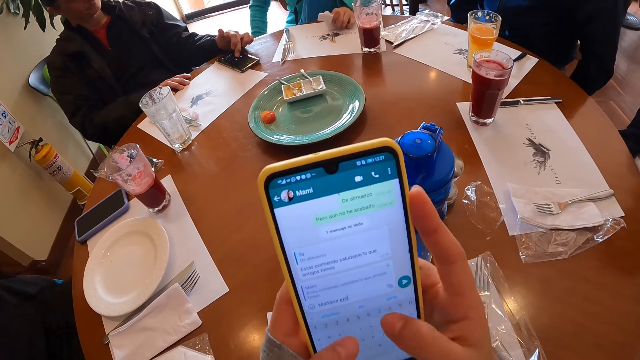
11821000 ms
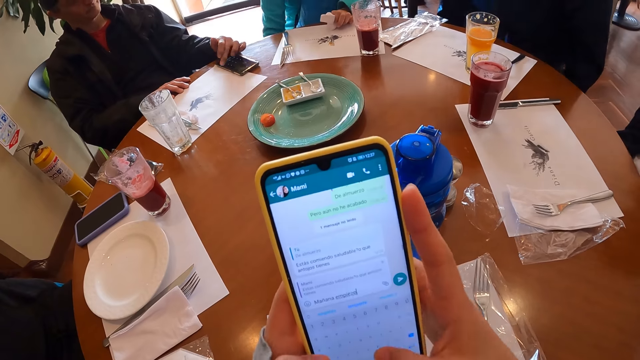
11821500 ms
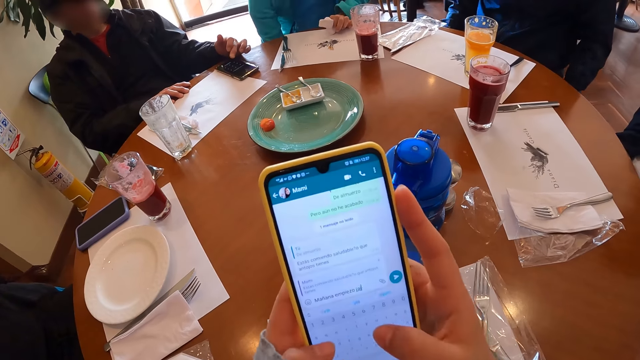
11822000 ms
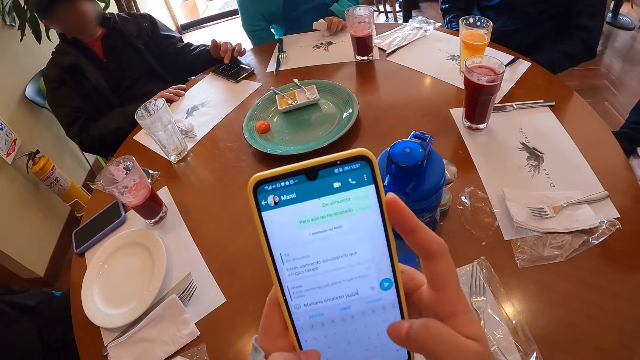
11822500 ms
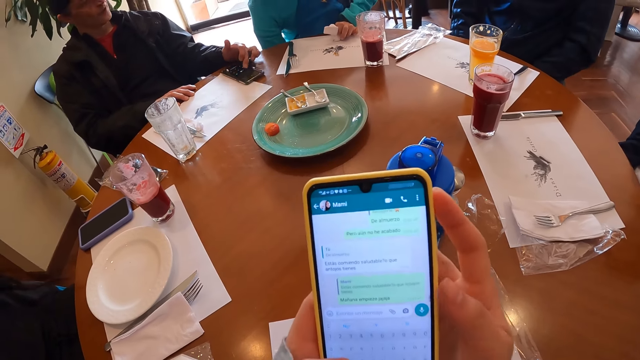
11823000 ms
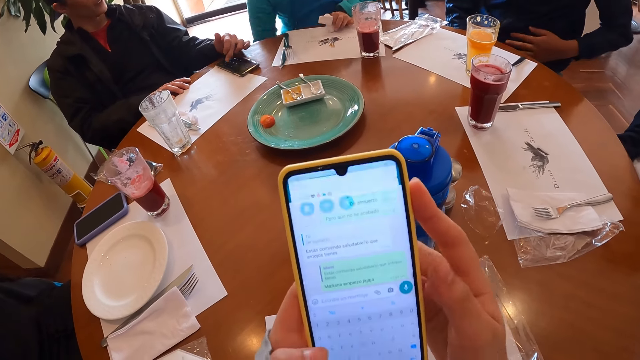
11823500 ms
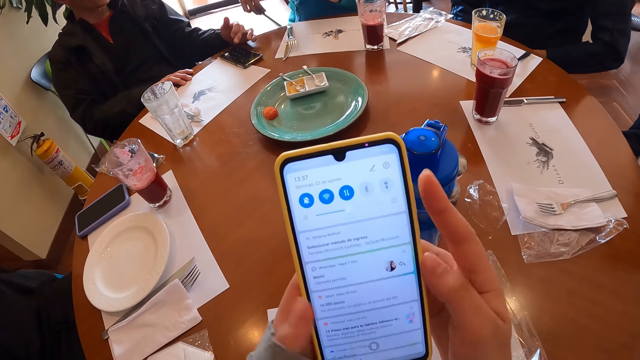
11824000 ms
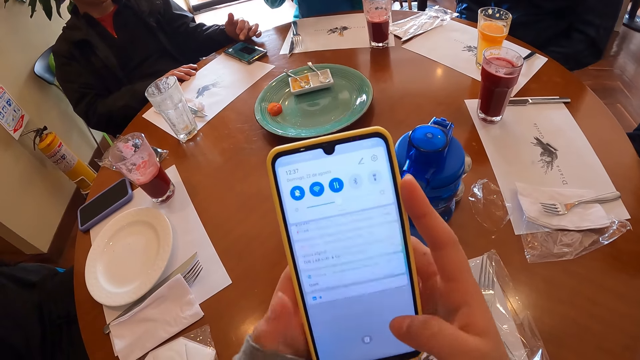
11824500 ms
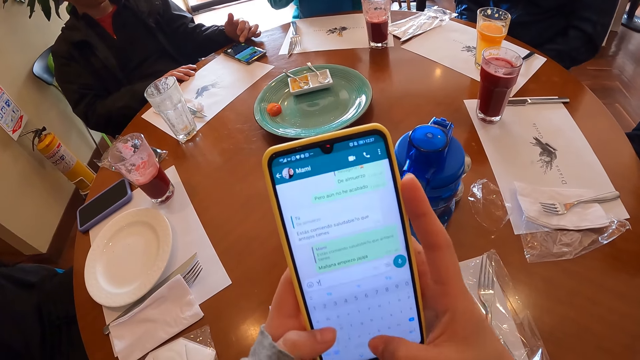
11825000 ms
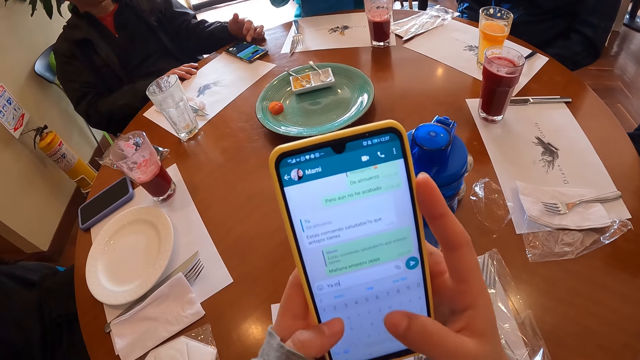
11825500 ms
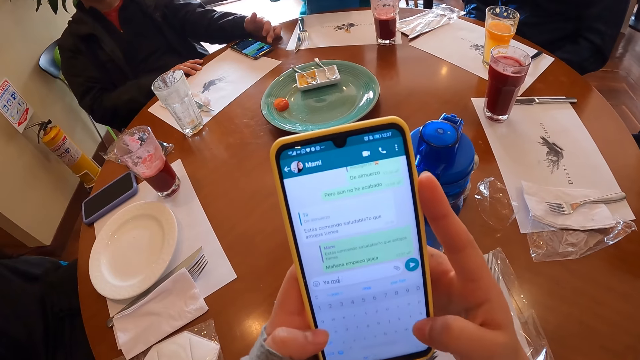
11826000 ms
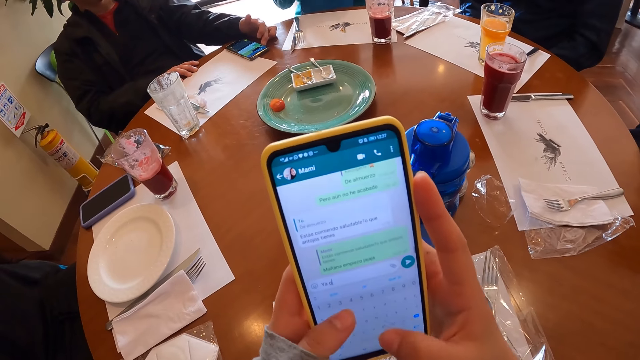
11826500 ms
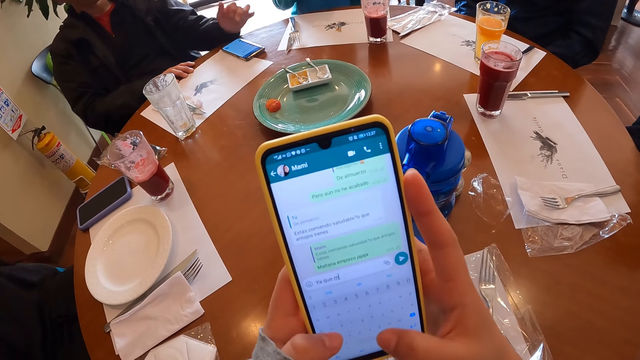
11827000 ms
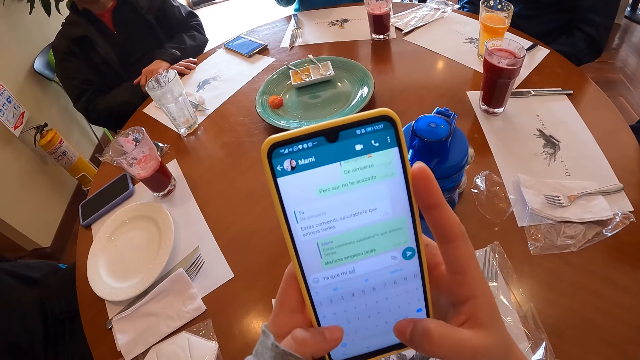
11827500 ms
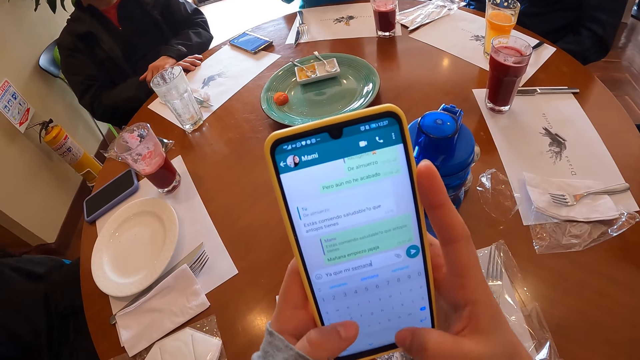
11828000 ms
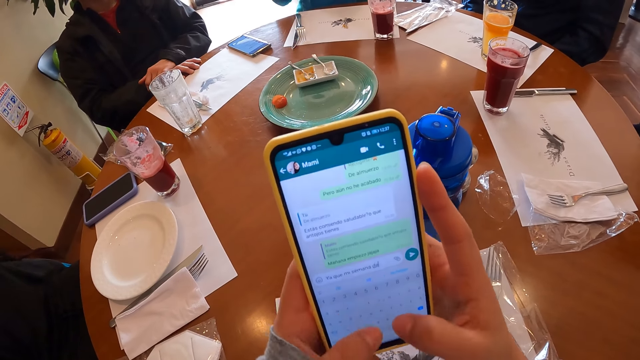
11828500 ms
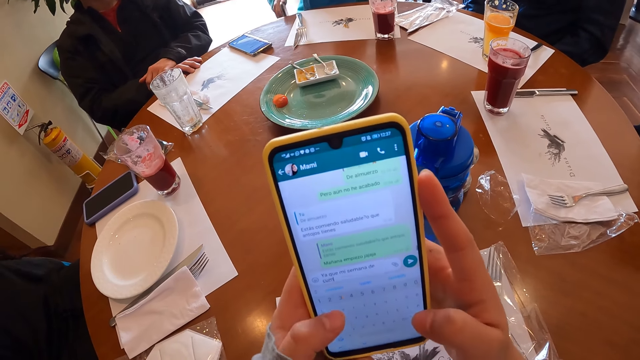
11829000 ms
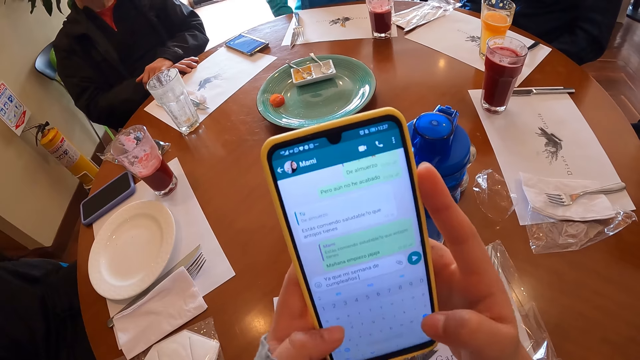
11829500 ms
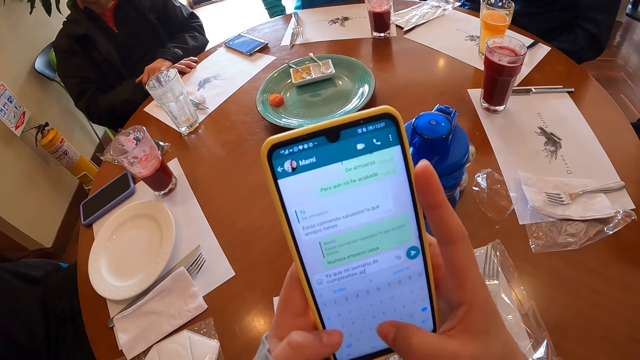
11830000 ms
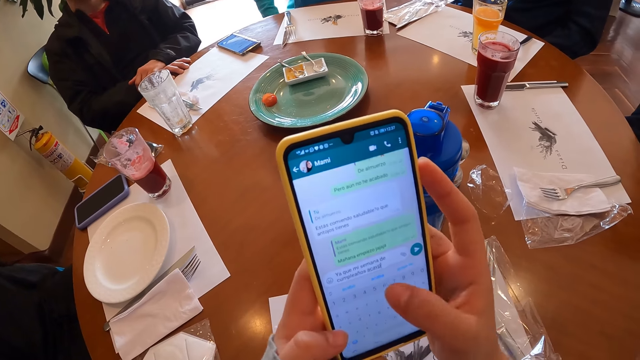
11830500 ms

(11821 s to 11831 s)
The man removes his left hand from the phone on the table.

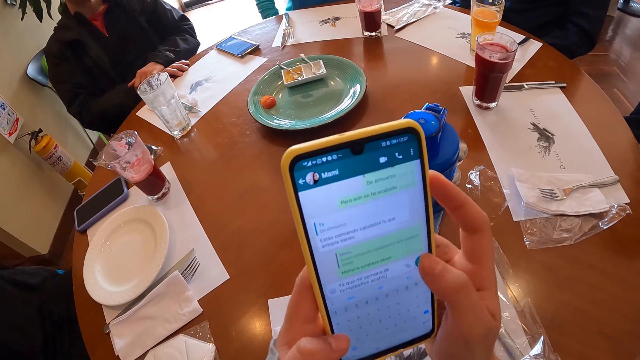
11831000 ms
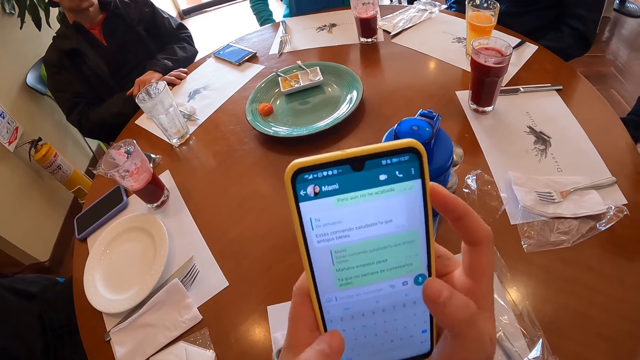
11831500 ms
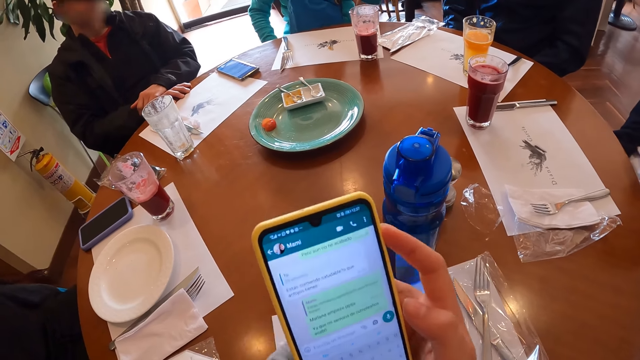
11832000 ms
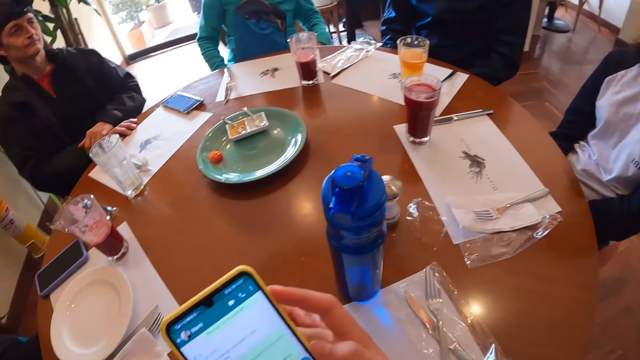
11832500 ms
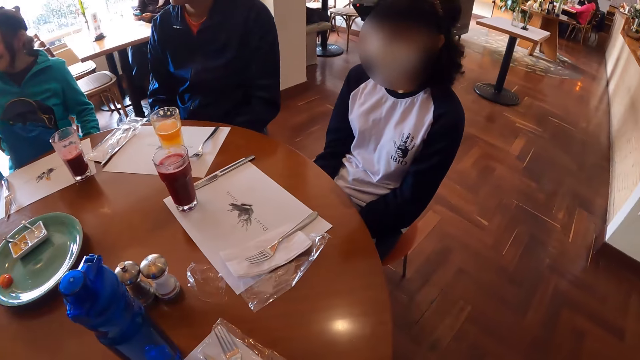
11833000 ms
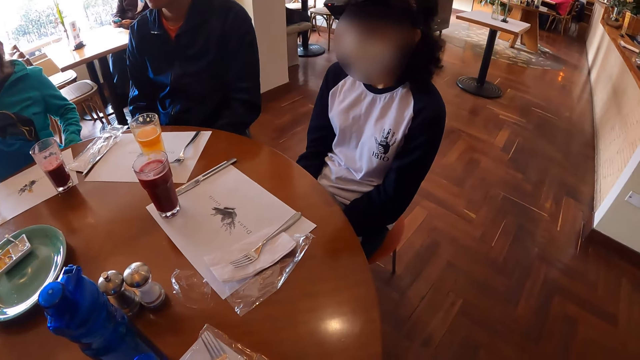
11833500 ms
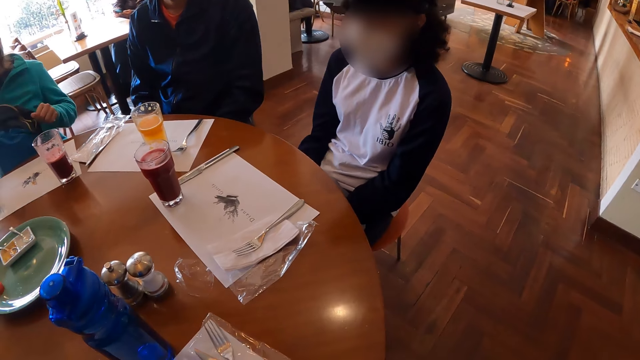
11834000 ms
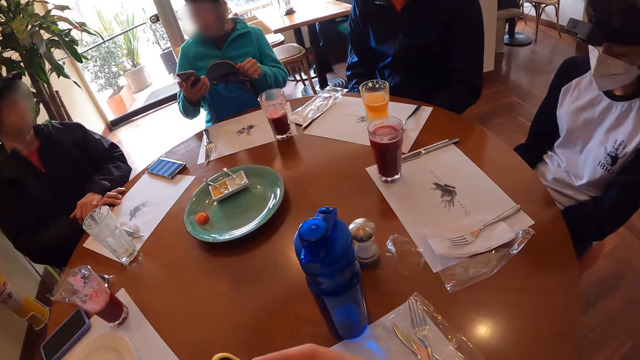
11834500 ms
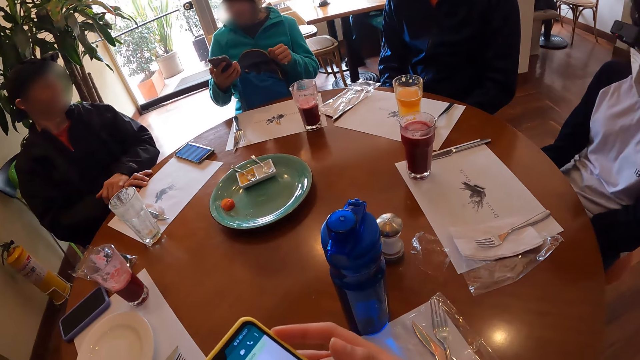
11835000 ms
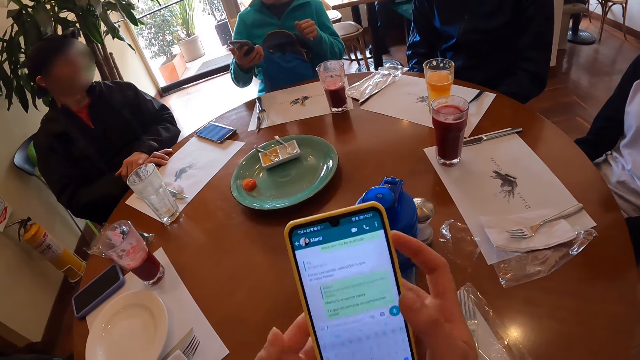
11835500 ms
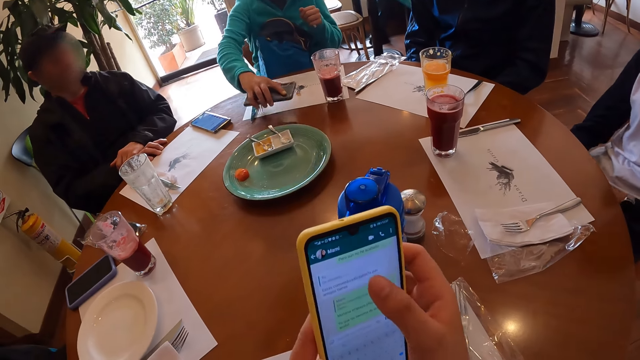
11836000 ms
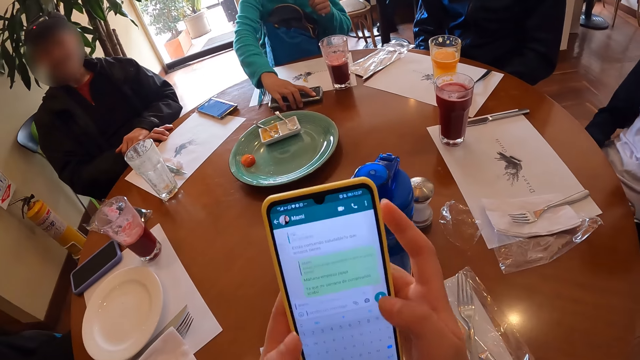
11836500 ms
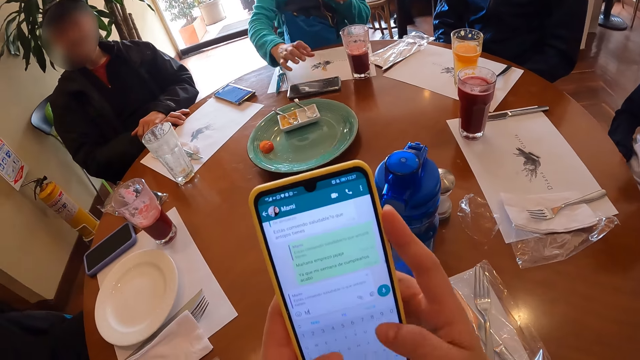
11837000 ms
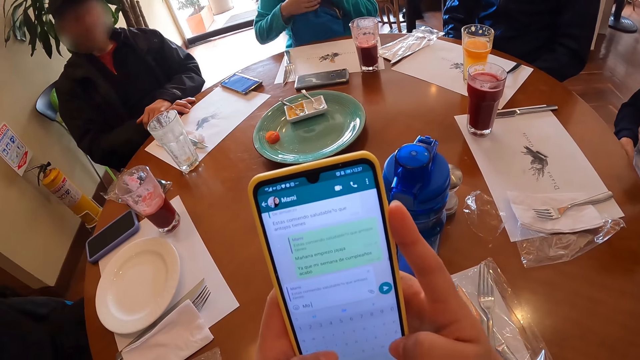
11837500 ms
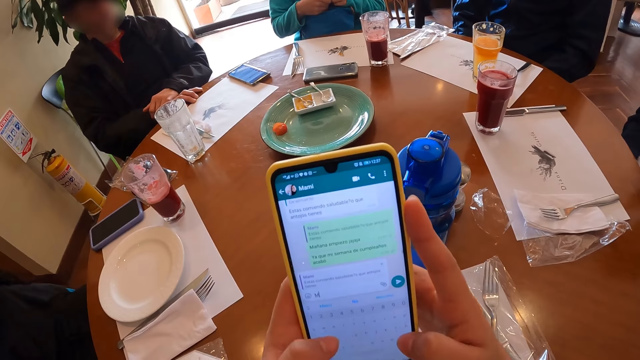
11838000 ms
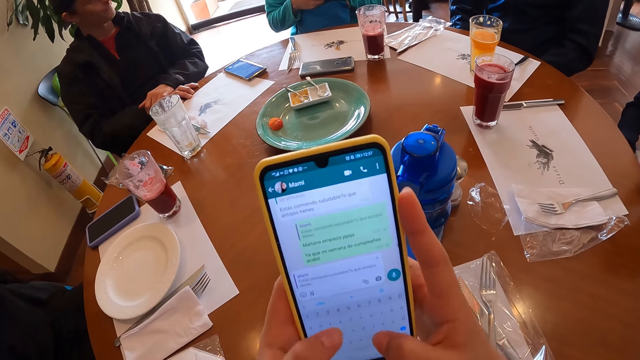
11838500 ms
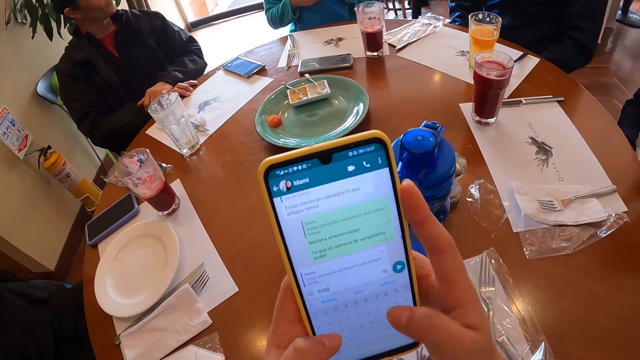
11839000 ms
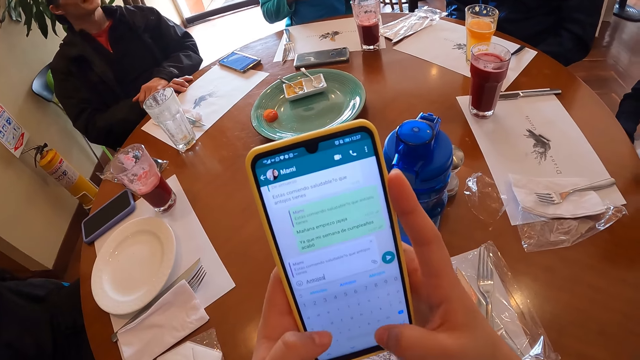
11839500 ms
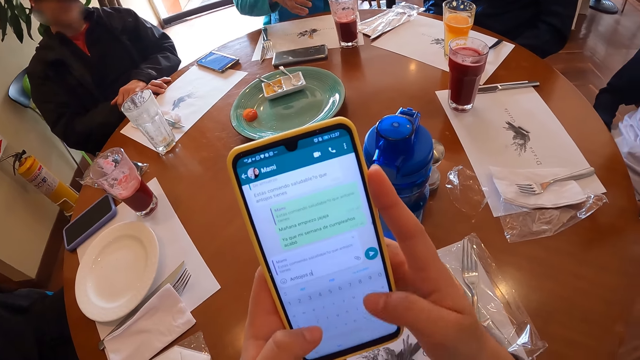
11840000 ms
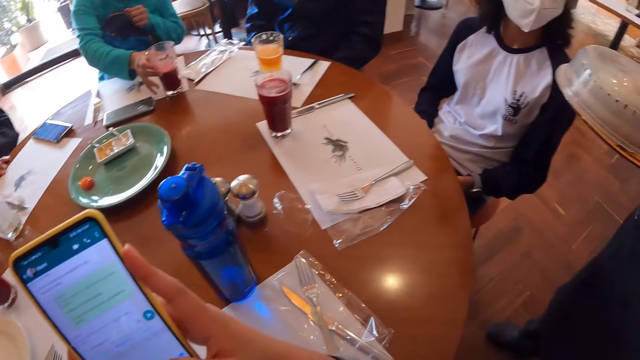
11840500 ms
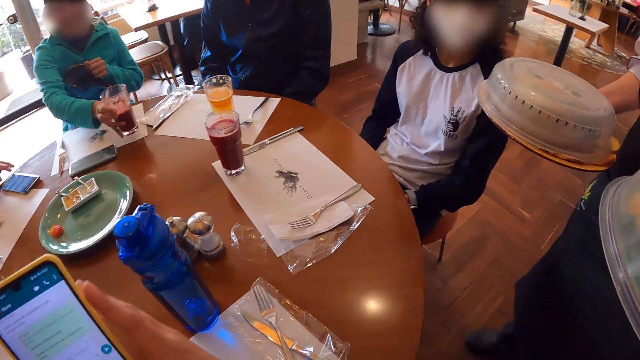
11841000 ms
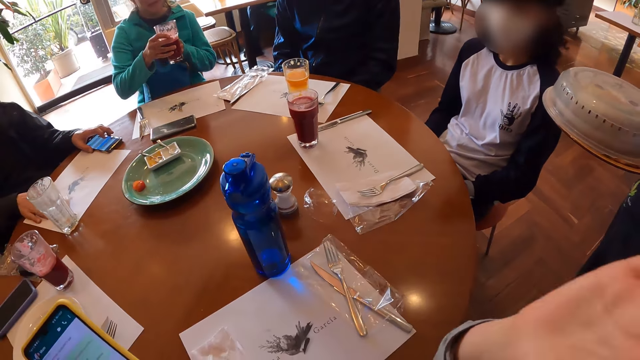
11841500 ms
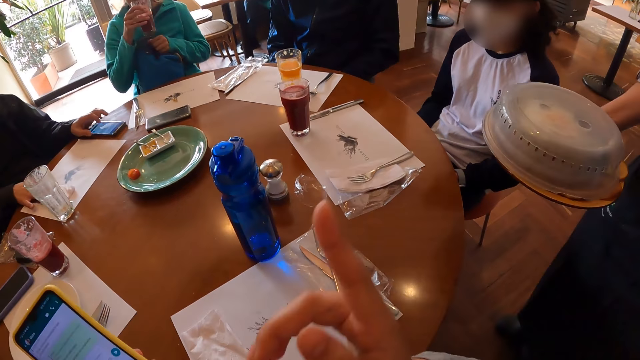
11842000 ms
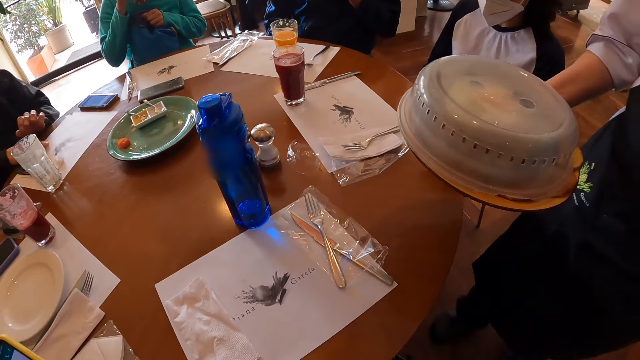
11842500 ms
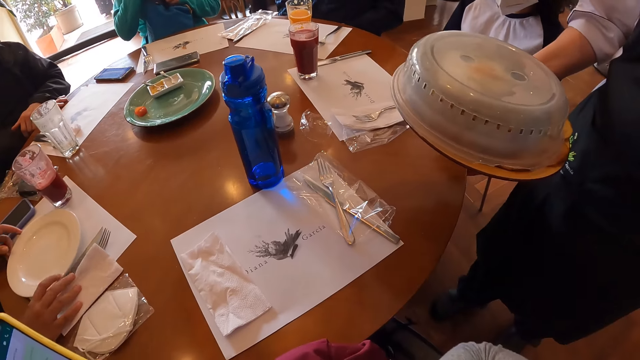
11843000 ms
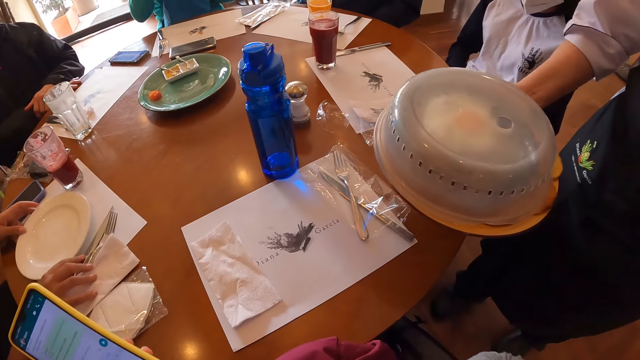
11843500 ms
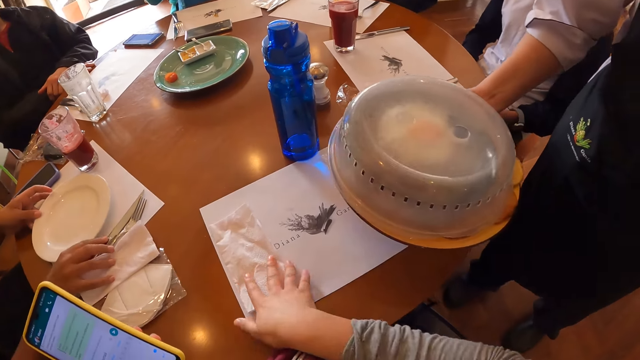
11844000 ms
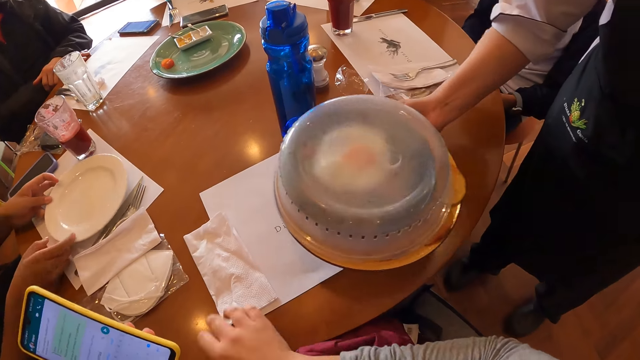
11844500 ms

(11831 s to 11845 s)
The camera wearer looks around. She operates the phone with both hands. The woman places a phone from the table with her right hand. The woman picks up a cup of soft drink from the table with her right hand. The camera wearer removes her right hand from the phone. The woman drinks from the cup of soft drink in her right hand. Another woman moves the fork and tissue paper on the table with her right hand. A waiter places a plate on the table with her right hand. The other woman moves the plate on the table with her left hand. The camera wearer moves the tissue paper on the table with her right hand. The other woman moves the plate on the table with both hands.
